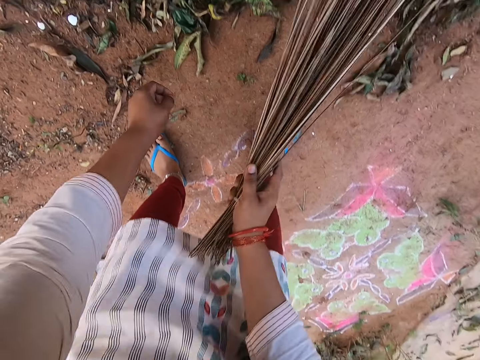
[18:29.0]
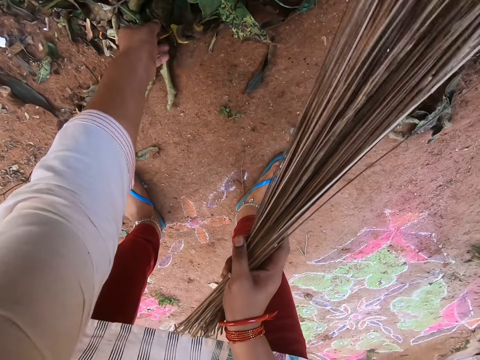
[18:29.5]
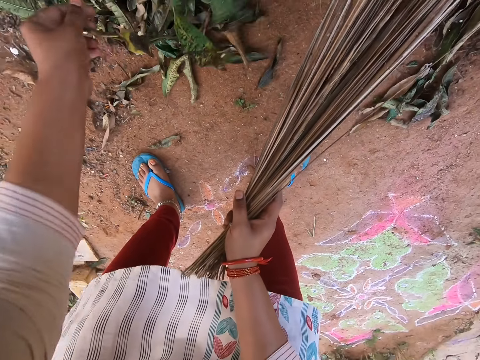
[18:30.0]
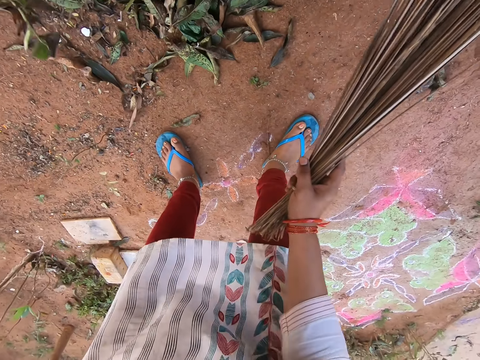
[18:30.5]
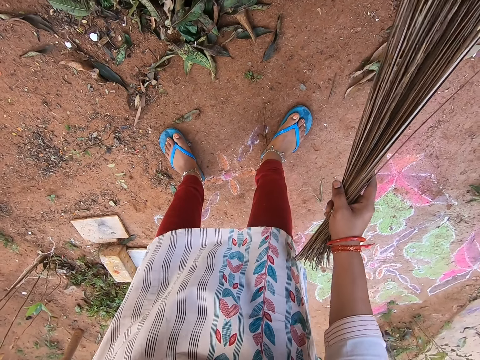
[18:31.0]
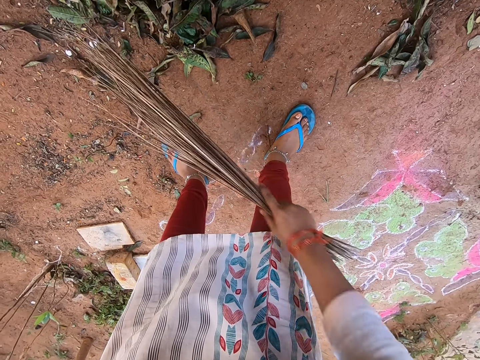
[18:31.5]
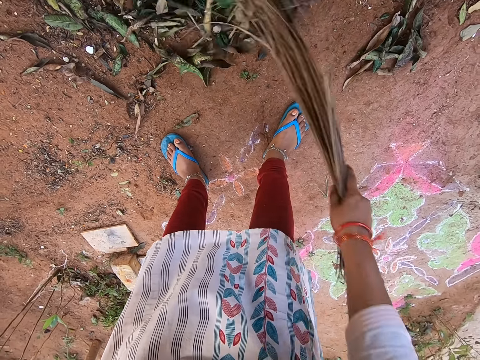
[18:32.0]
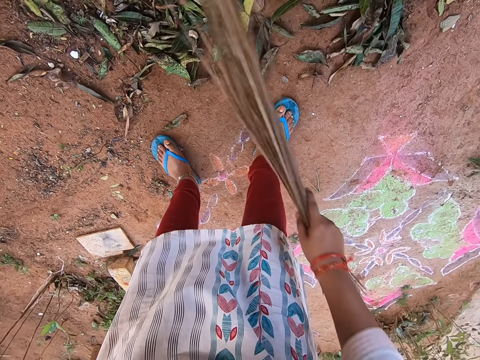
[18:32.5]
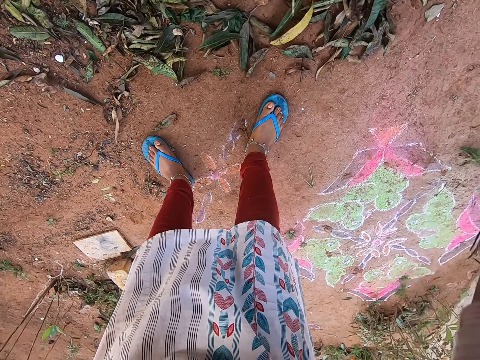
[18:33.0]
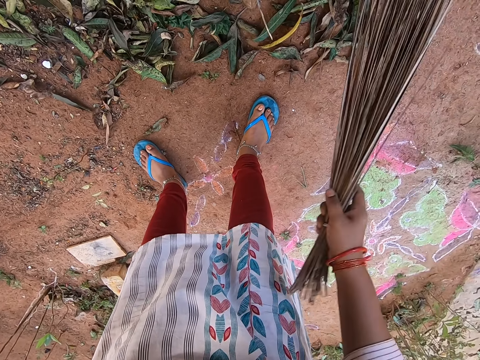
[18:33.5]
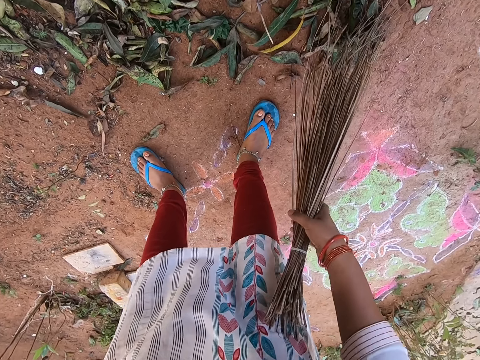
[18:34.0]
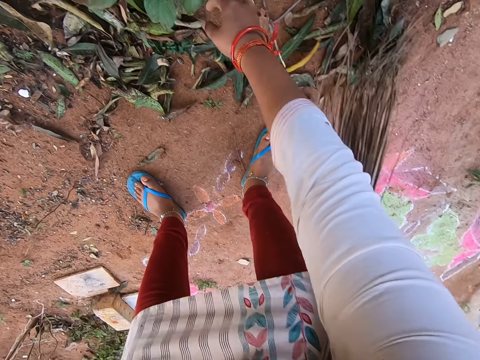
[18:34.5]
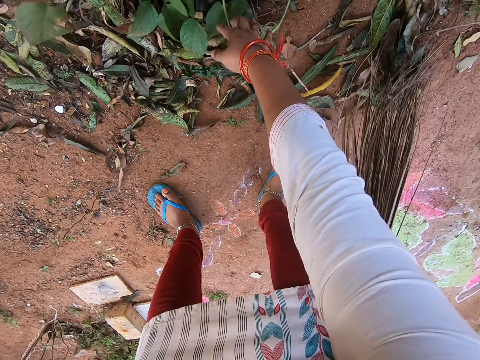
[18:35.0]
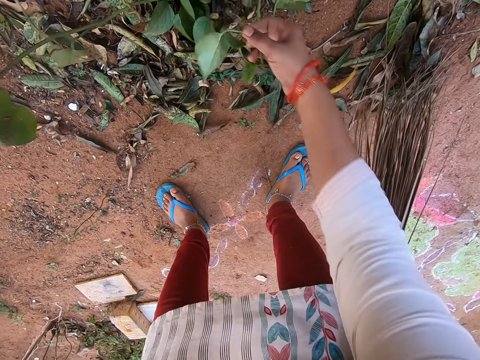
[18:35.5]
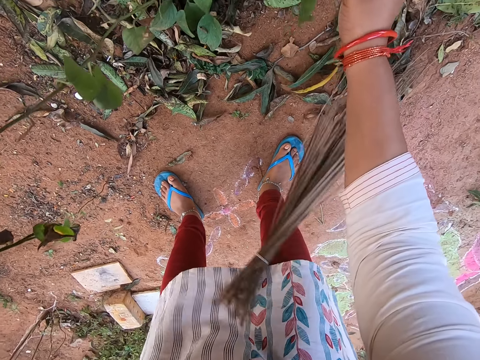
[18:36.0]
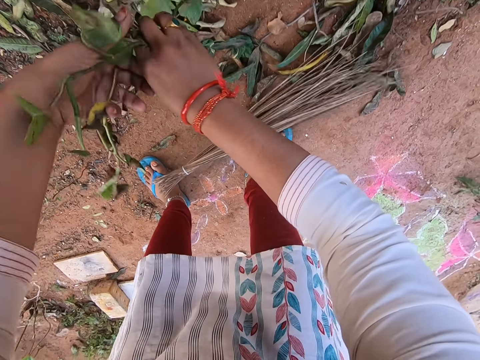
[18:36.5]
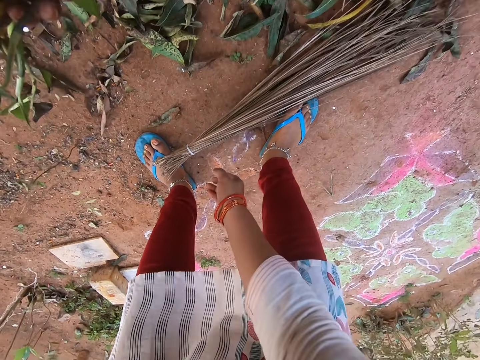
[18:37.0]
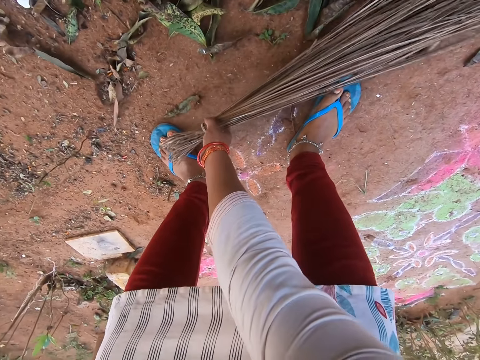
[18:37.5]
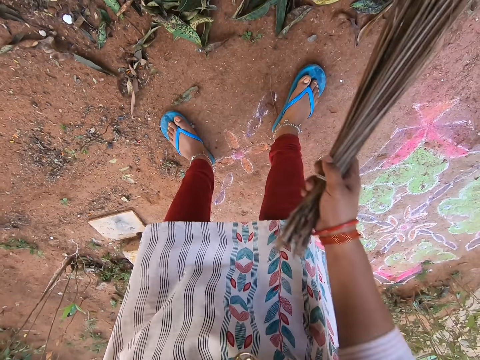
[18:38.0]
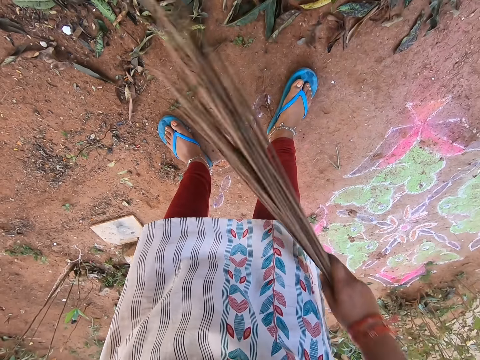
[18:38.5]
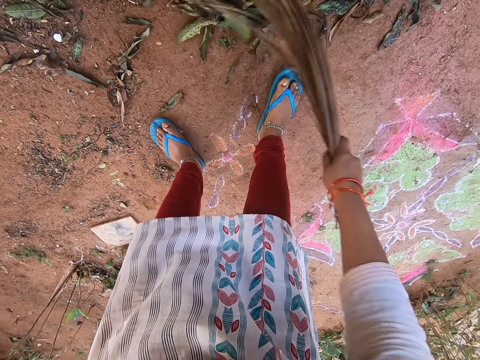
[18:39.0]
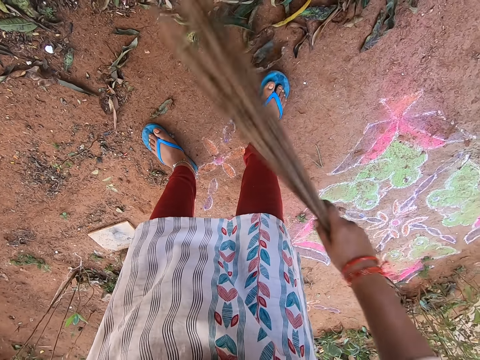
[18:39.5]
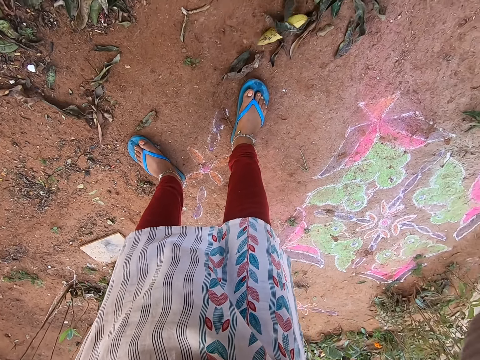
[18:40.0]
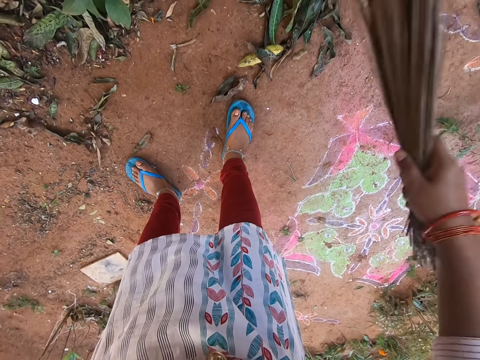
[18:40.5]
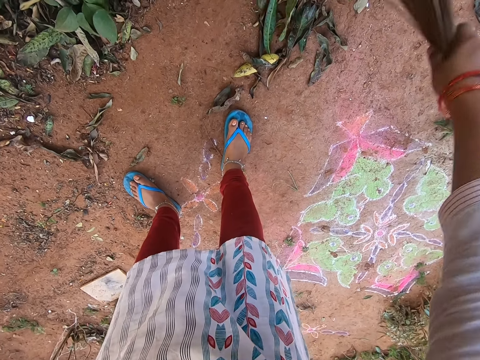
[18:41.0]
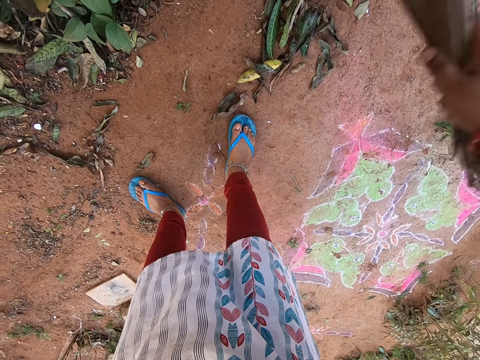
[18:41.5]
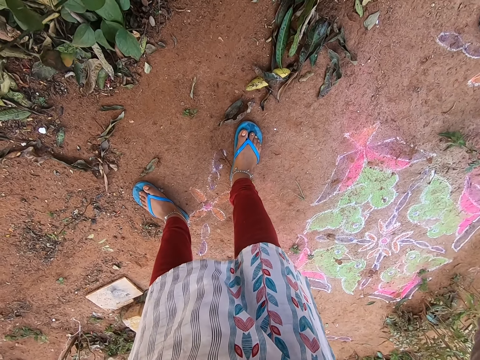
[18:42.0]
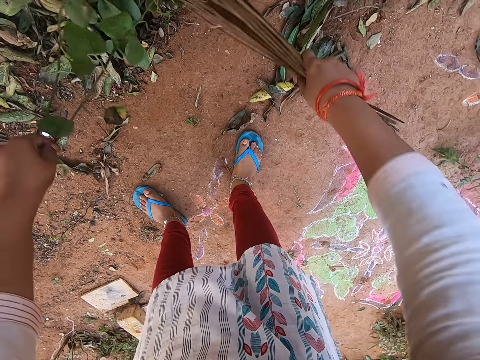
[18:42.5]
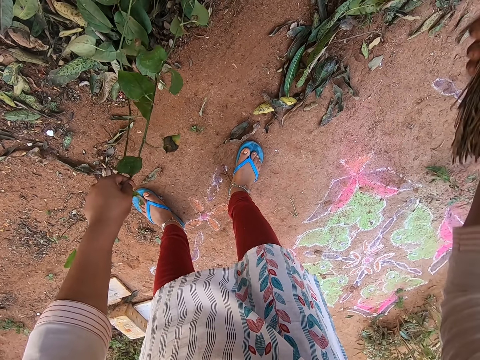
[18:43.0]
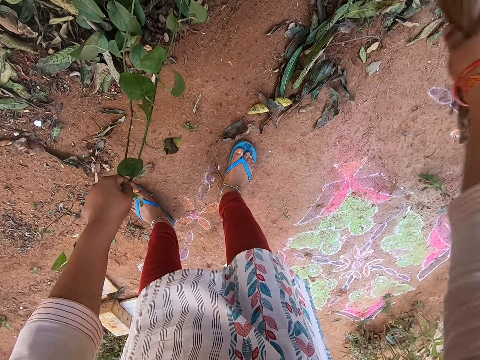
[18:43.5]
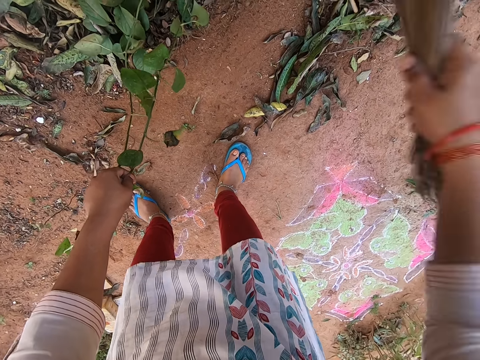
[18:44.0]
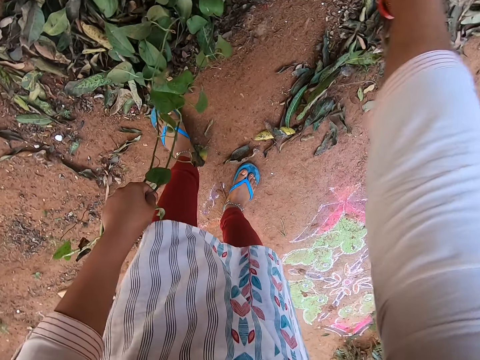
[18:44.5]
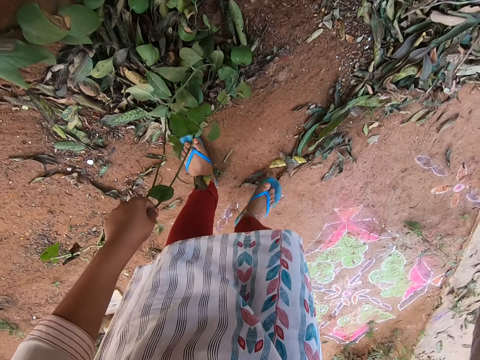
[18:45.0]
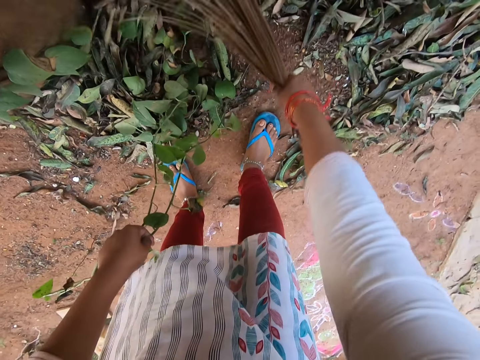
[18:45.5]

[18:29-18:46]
The camera wearer raises a plant from the ground with her left hand. She sweeps the leaves on the ground with the broom in her right hand. She leans the broom on the ground against her right leg with her right hand. She raises a plant from the ground with her right hand. She passes the plant from her right hand to her left hand. She drops the broom. She picks up the broom from the ground with her right hand. She sweeps the leaves on the ground with the broom in her right hand.

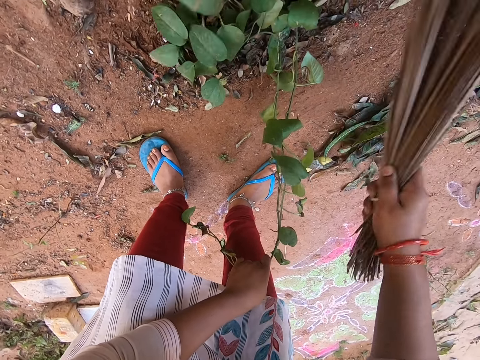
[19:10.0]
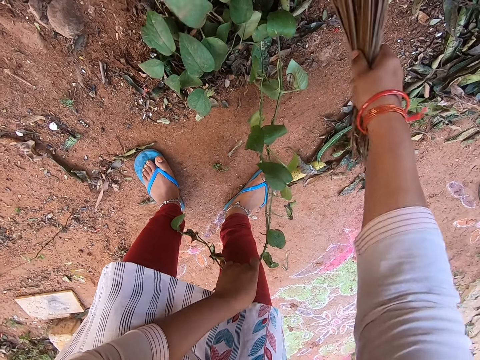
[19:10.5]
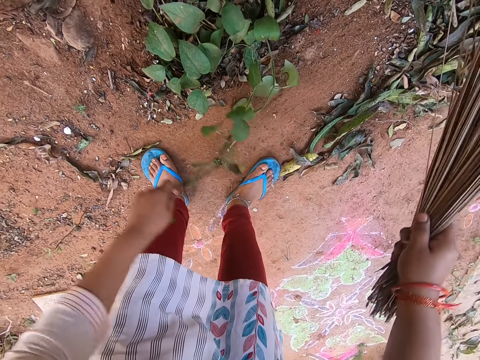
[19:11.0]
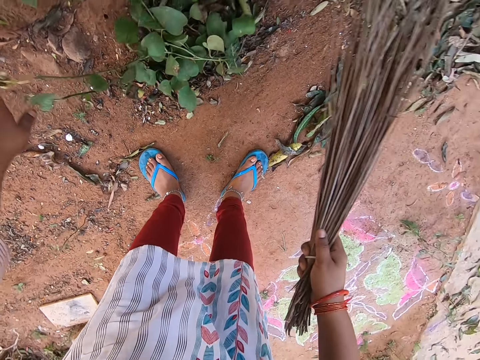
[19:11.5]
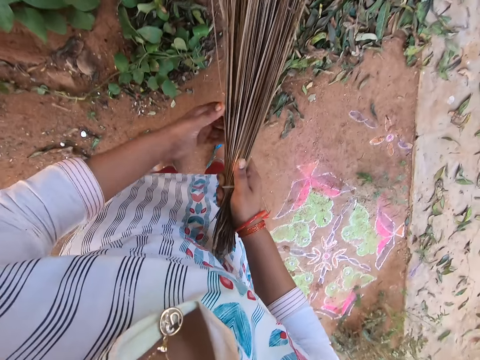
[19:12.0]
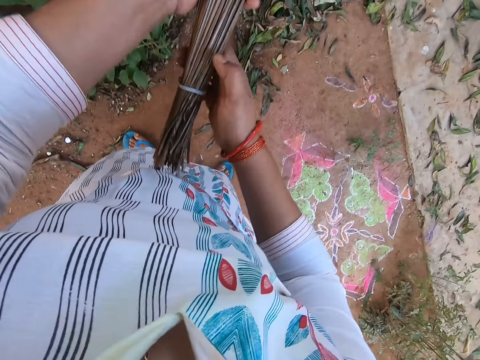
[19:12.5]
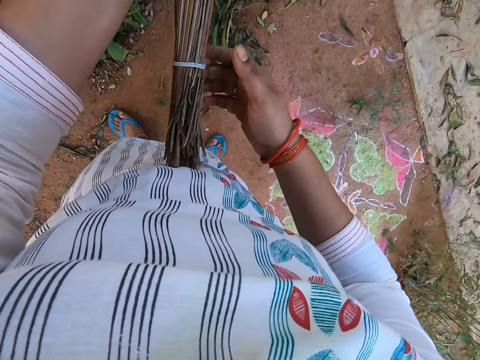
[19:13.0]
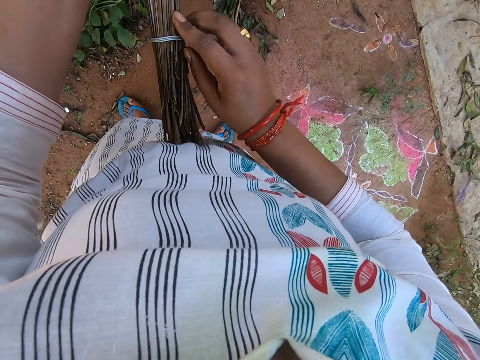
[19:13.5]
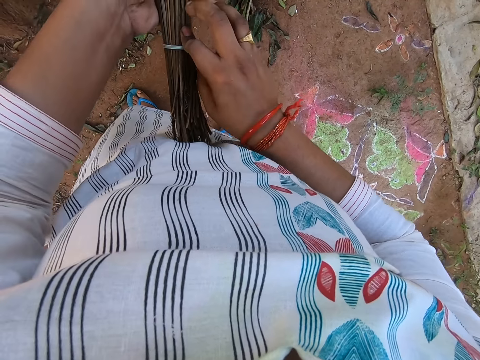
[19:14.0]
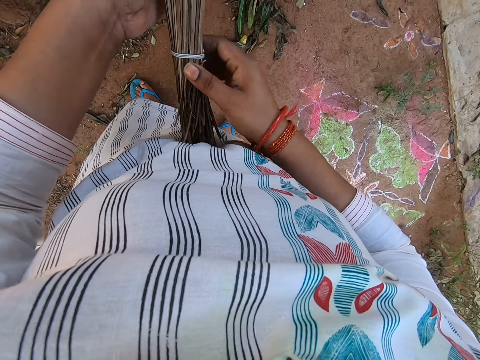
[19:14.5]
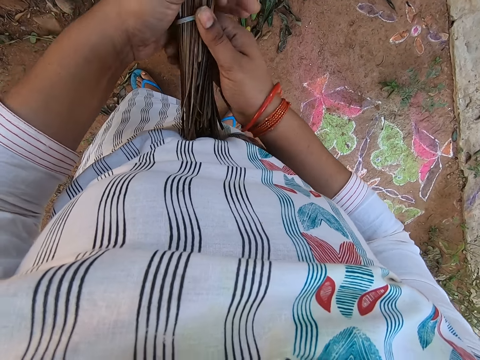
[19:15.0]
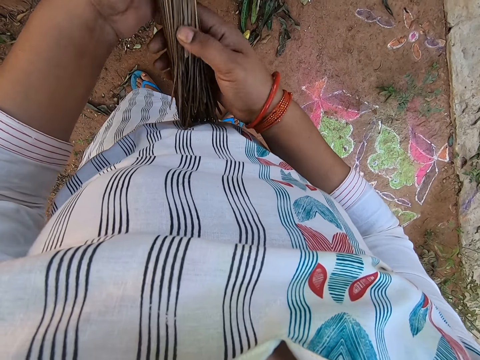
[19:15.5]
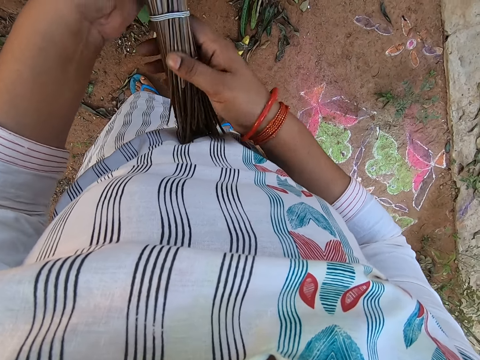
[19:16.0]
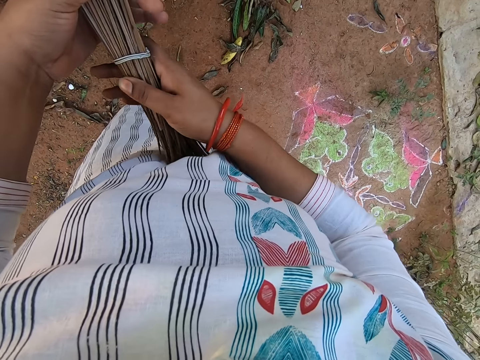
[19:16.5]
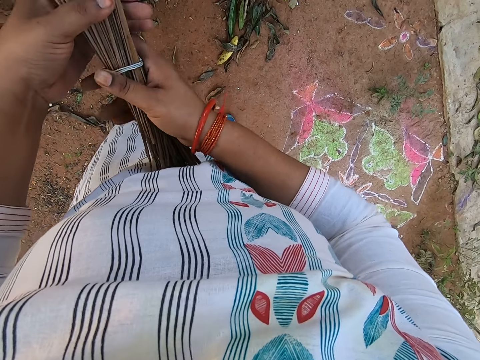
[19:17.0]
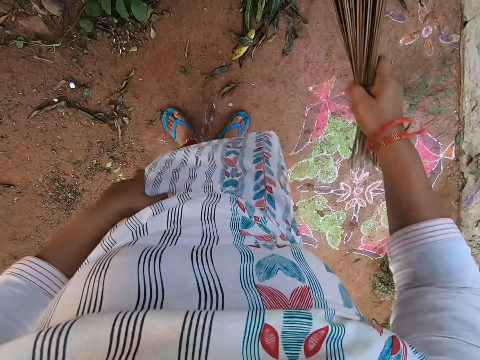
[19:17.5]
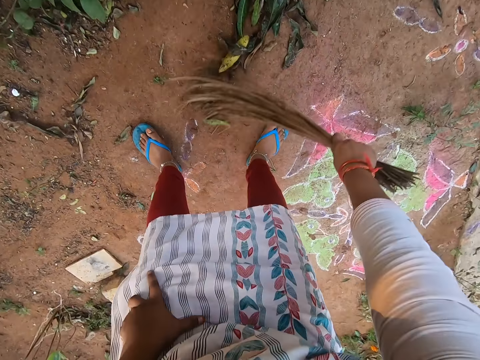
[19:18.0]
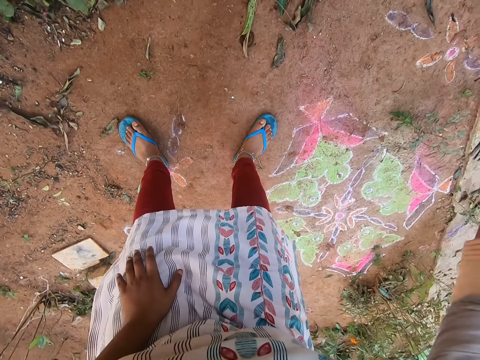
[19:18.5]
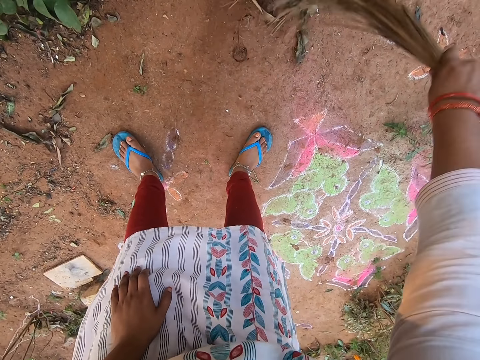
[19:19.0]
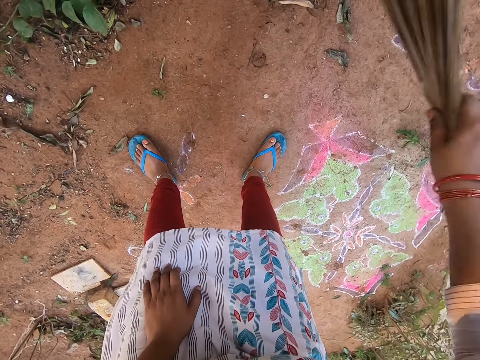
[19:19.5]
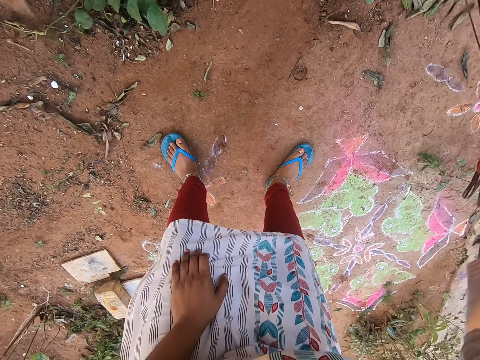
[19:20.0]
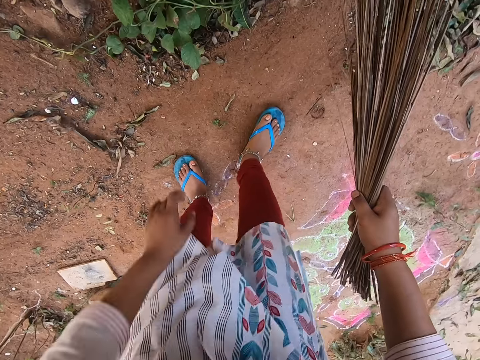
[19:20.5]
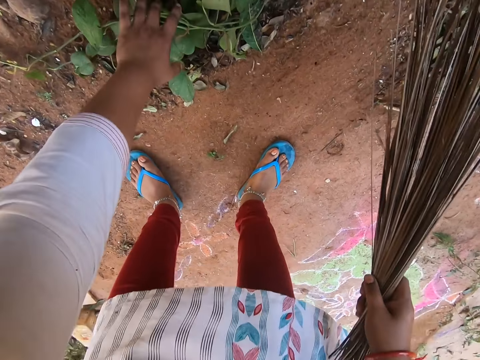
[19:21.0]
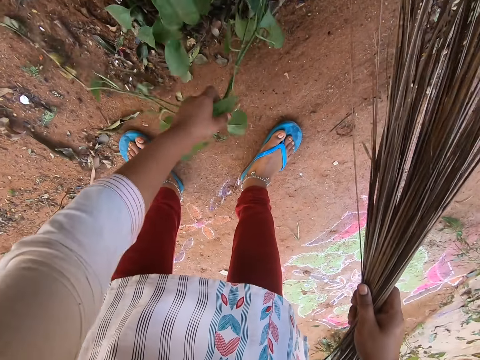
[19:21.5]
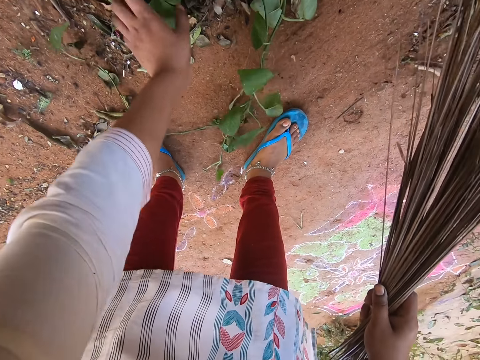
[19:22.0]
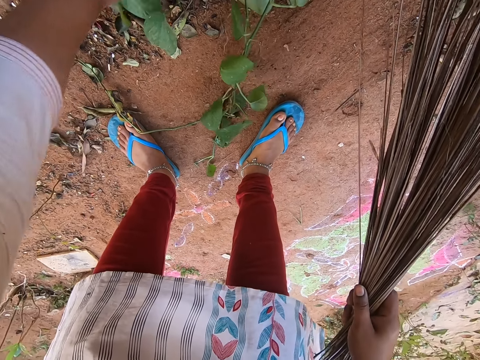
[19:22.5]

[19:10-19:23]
The camera wearer drops the plants in her left hand onto the ground. She takes the broom from her right hand with her left hand. She adjusts a band around the broom in her left hand with her right hand. She adjusts sticks in the broom in her left hand with her right hand. She anchors the broom. She takes the broom from her left hand with her right hand. She sweeps the leaves on the ground with the broom in her right hand. She shifts the plant on the ground with her left hand. She touches the plant on the ground with her left hand.
